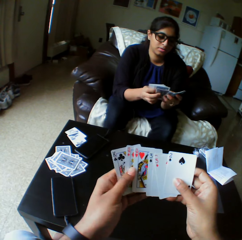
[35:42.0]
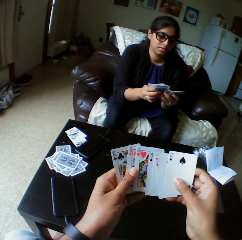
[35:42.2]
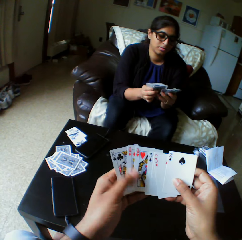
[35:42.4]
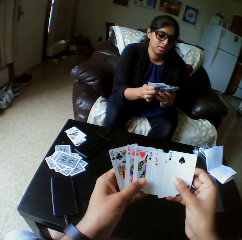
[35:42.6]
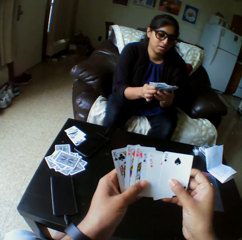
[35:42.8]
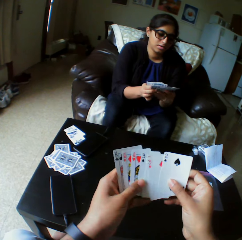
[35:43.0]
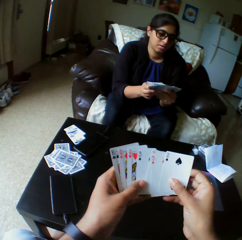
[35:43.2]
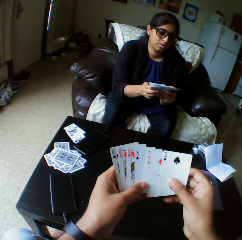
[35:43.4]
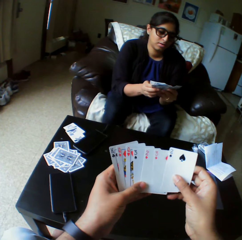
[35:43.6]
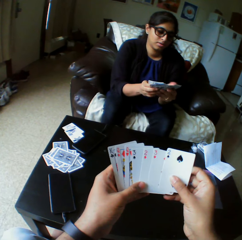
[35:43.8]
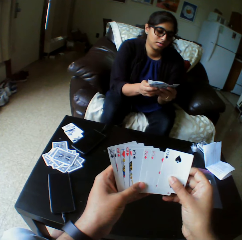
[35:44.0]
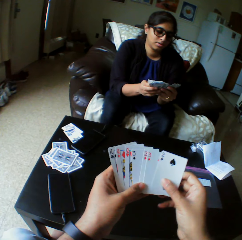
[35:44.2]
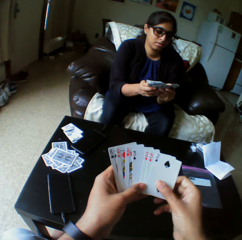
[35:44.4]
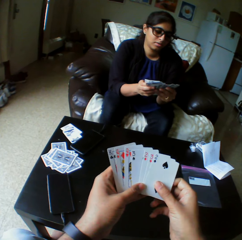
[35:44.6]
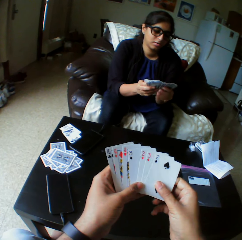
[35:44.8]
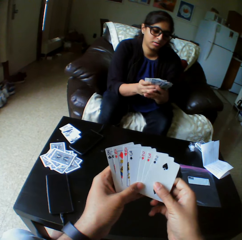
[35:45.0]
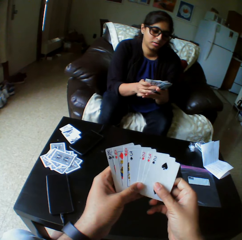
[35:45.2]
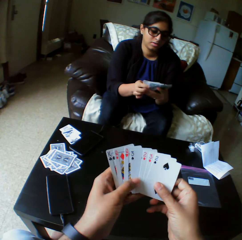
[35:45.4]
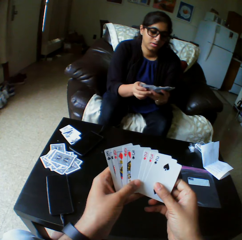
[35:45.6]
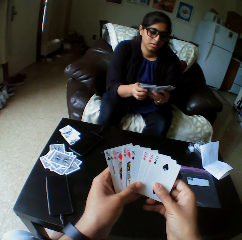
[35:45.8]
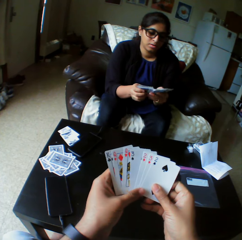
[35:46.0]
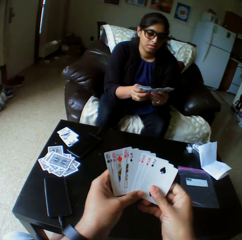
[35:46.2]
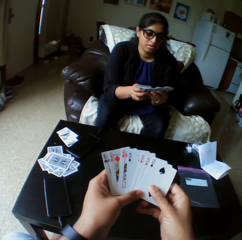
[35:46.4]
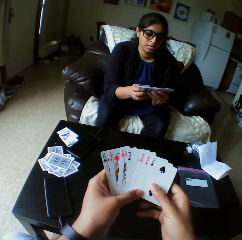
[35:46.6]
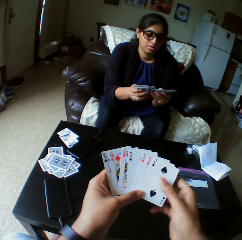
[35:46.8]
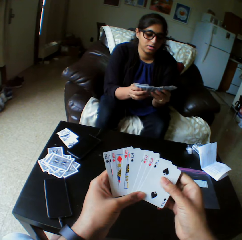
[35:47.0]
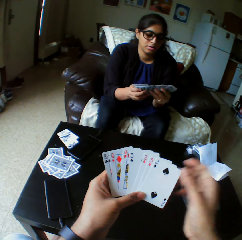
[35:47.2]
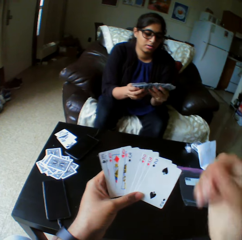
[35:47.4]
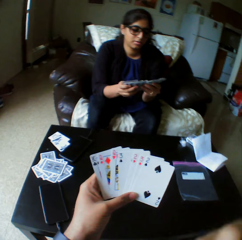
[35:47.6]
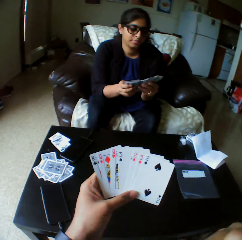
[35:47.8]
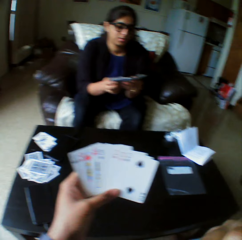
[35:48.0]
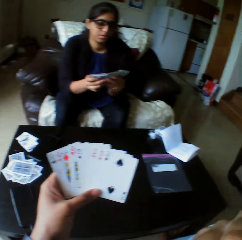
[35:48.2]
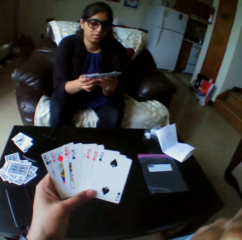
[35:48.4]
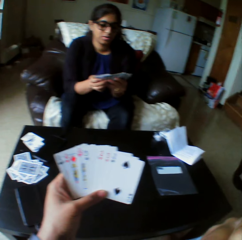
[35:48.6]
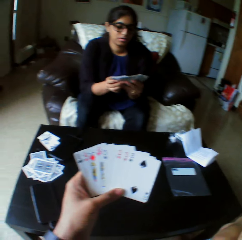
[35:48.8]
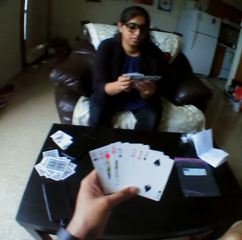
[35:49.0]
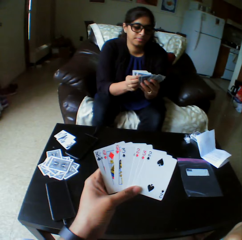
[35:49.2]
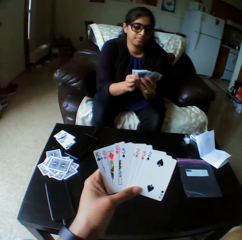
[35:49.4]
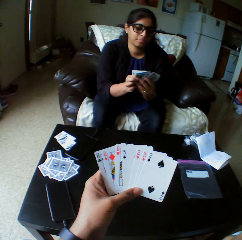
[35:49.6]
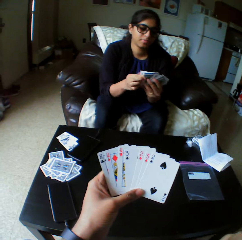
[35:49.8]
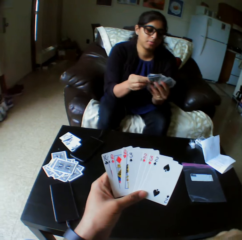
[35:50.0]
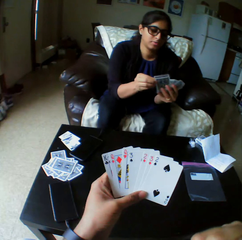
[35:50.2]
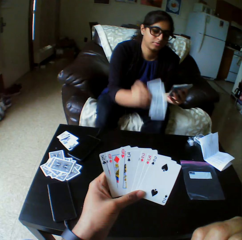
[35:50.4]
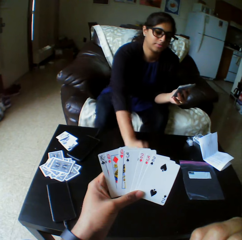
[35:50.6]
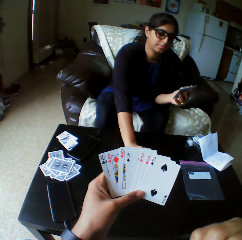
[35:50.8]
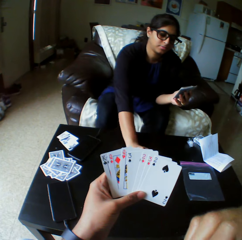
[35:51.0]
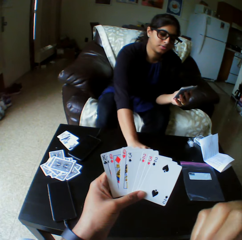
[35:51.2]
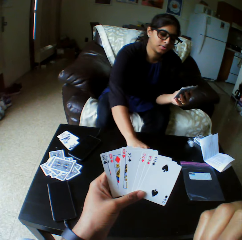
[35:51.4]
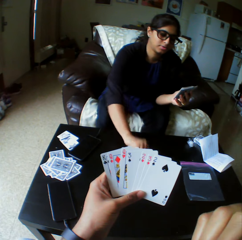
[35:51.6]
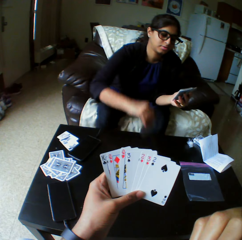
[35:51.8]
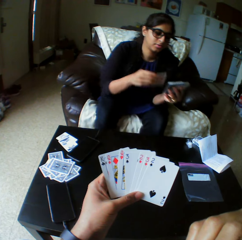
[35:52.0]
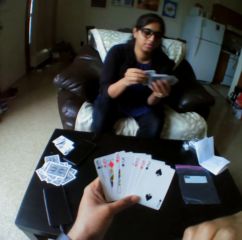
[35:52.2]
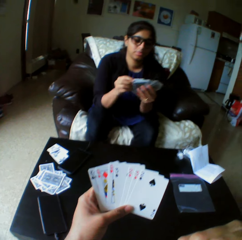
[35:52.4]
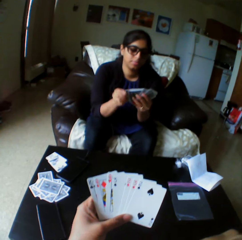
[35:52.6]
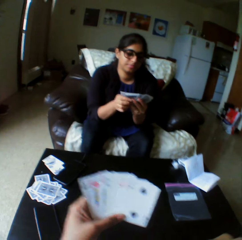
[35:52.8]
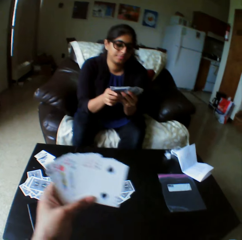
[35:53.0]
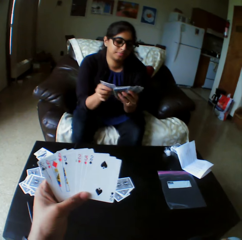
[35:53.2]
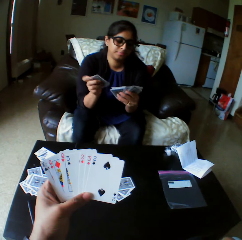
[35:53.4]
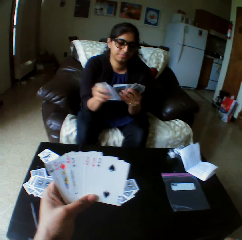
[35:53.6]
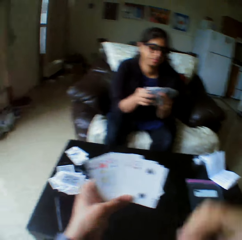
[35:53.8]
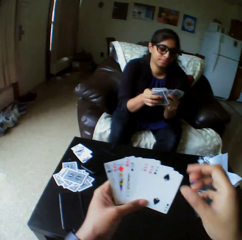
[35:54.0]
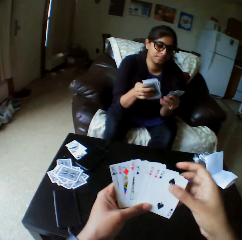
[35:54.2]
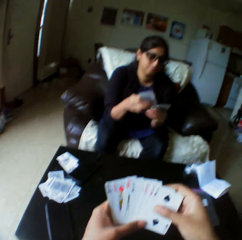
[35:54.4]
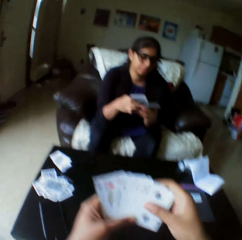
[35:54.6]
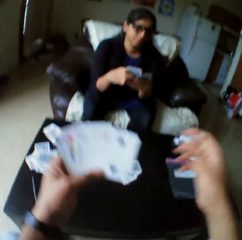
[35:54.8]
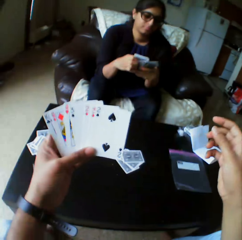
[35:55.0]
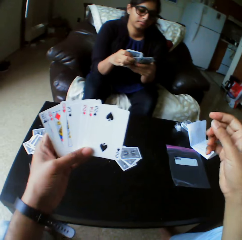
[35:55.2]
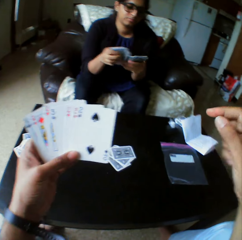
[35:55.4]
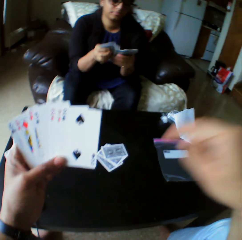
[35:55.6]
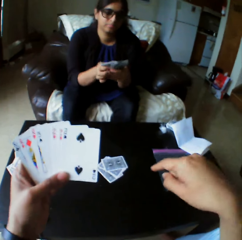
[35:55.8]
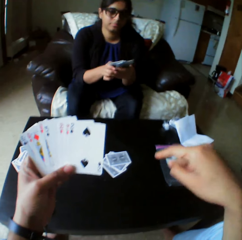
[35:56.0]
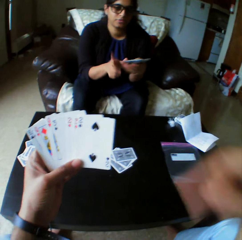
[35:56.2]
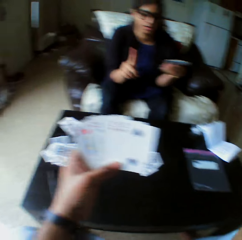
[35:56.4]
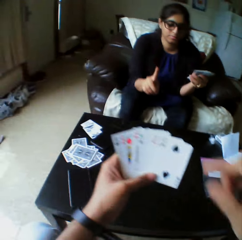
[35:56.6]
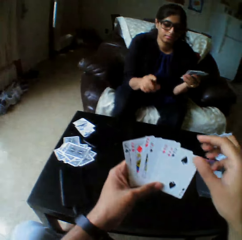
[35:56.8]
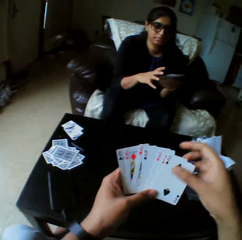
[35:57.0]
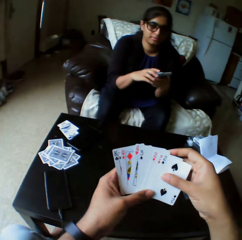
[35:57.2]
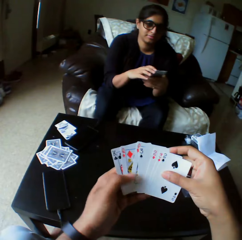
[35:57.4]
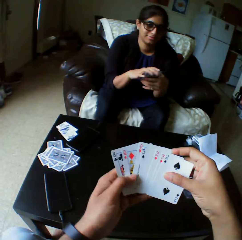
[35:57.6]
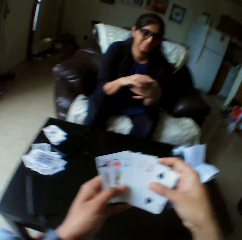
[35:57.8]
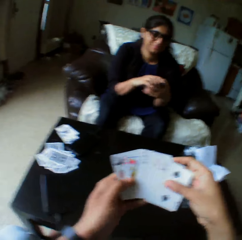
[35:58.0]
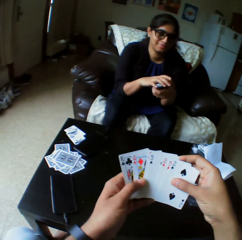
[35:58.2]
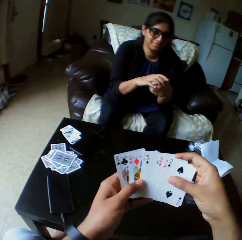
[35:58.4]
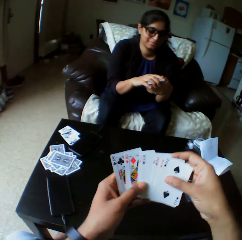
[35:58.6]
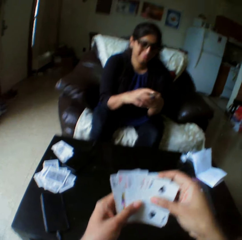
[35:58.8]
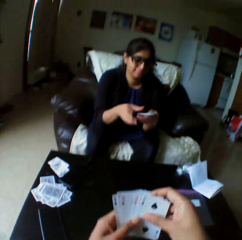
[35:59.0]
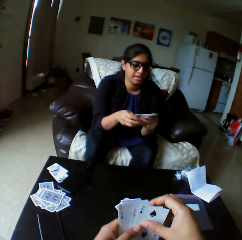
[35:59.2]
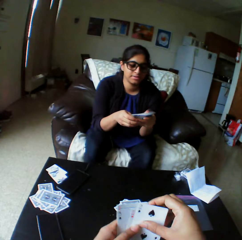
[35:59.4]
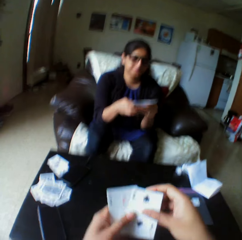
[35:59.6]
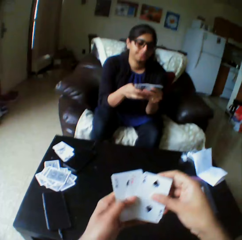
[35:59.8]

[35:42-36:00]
The camera wearer touches his face. He looks at the play cards. A woman drops a card on the table with the right hand. The woman selects the play cards and shuffles the cards with both hands. The camera wearer looks at the play cards. He selects the play cards.

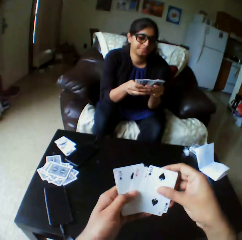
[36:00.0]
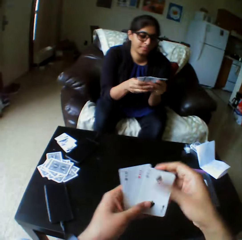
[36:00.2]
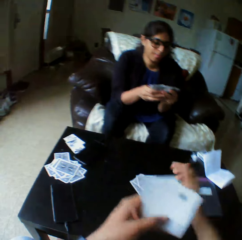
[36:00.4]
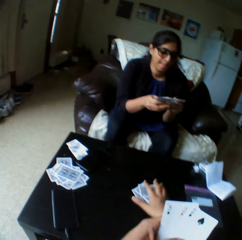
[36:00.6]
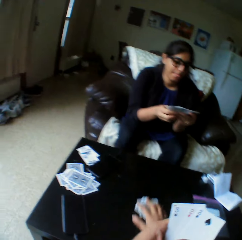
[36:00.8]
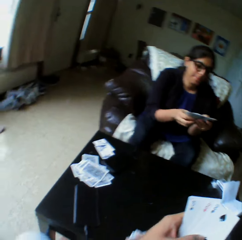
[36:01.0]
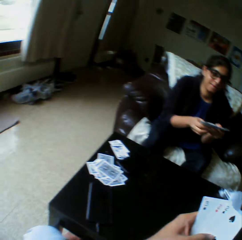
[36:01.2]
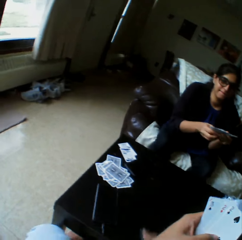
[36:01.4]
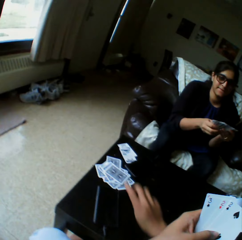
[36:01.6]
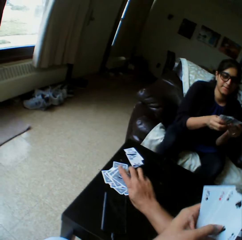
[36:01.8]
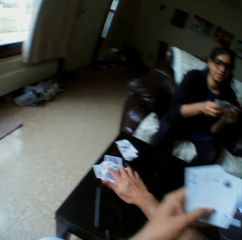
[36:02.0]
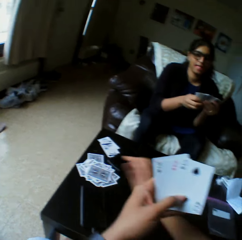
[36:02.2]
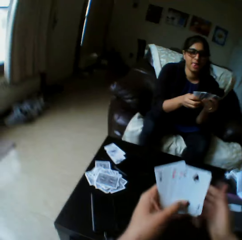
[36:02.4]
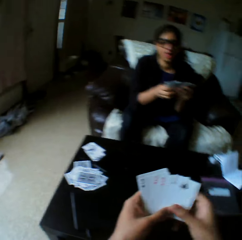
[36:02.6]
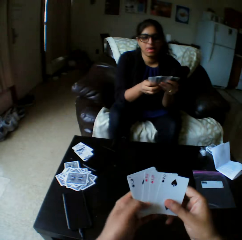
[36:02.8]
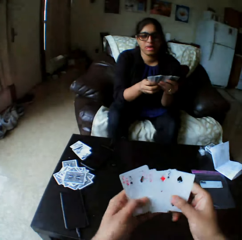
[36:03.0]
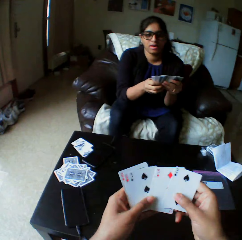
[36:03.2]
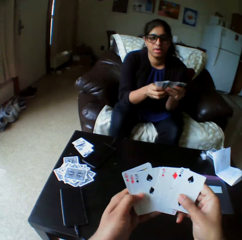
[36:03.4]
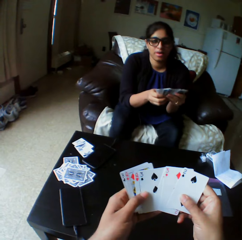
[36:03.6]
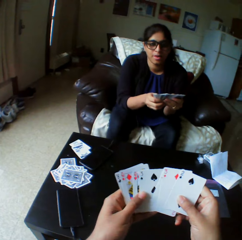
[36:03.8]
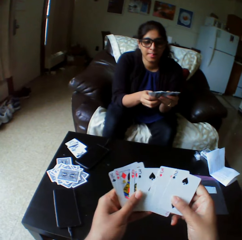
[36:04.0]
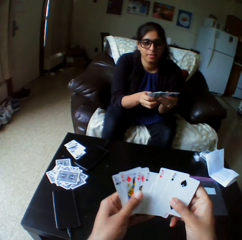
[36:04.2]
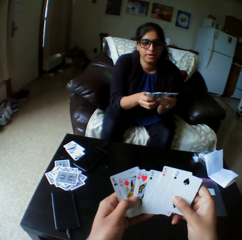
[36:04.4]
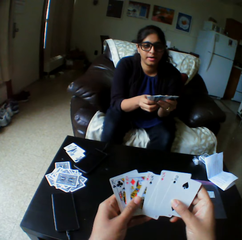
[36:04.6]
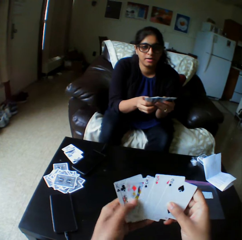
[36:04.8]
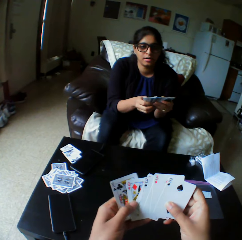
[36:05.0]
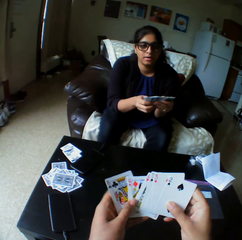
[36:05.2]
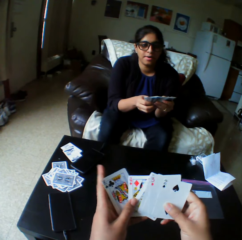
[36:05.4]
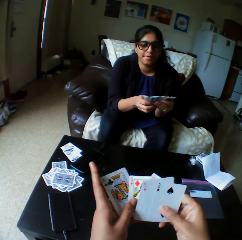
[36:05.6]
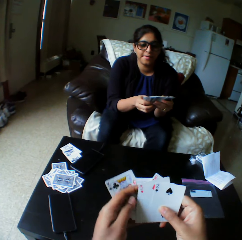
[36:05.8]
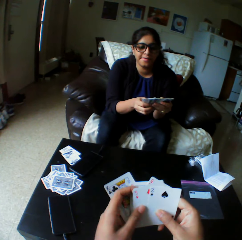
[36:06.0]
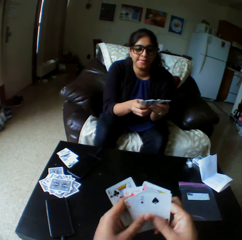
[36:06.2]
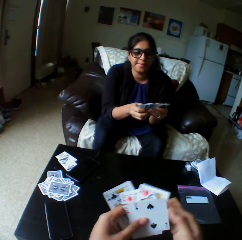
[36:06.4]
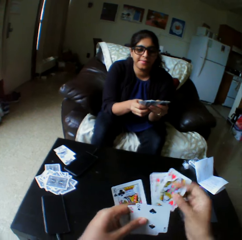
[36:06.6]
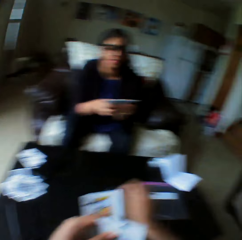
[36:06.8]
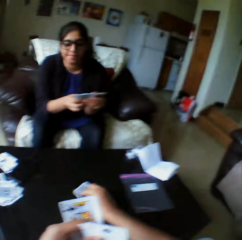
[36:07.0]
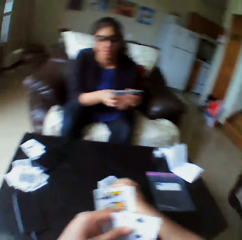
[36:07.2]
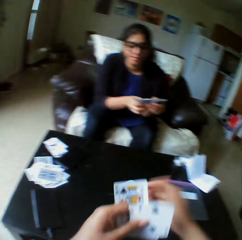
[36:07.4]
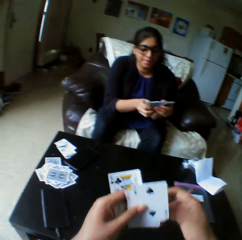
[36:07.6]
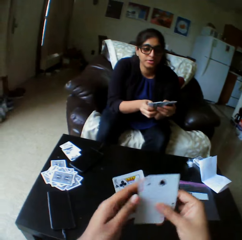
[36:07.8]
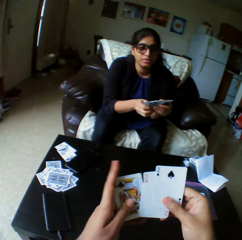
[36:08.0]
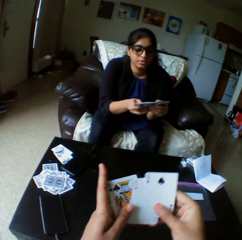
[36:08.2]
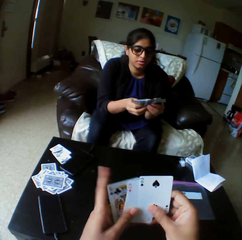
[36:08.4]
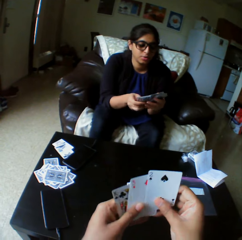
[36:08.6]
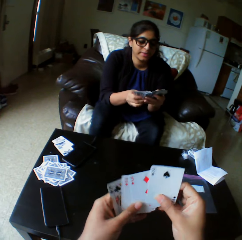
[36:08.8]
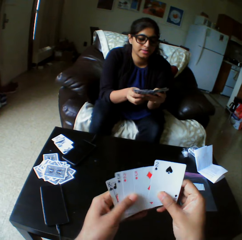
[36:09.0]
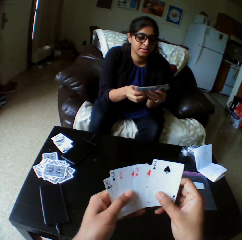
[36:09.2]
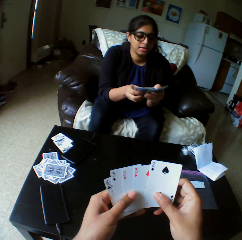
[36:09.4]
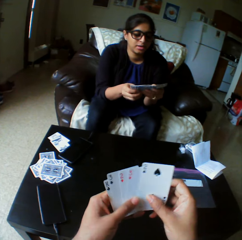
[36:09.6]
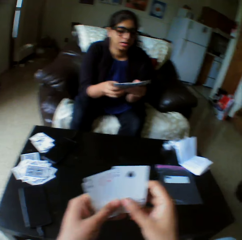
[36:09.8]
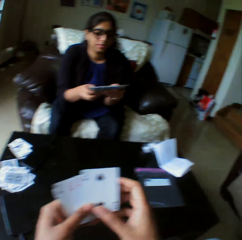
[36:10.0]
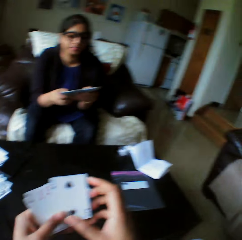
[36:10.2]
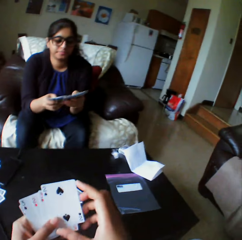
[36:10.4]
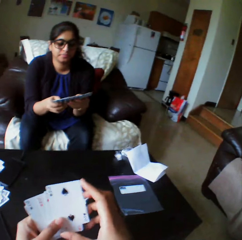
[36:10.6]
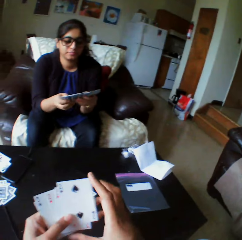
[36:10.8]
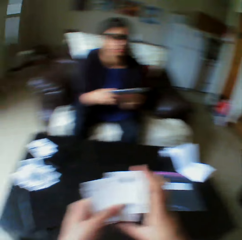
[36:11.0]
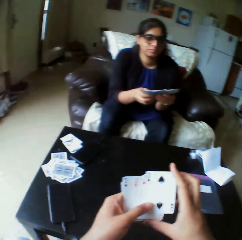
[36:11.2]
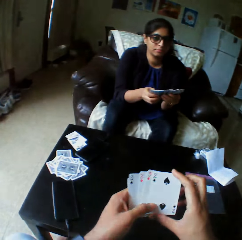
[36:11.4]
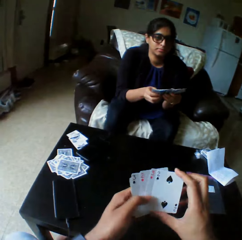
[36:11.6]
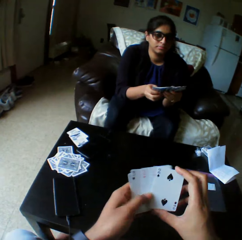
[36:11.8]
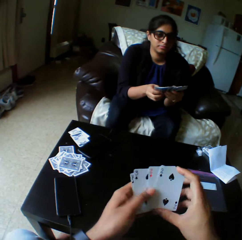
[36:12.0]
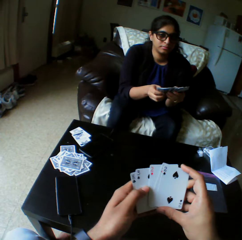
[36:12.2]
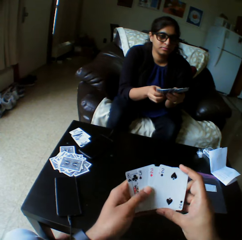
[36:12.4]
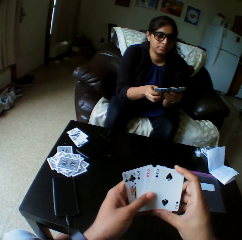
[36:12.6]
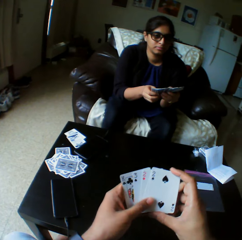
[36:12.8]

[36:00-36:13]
The camera wearer takes the play cards. They transfer the cards to the other end with the right hand. They put aside the play cards. They shuffle the cards with both hands and select the play cards. They drop the cards on the table with the right hand. They shuffle the cards with both hands and select the play cards.
